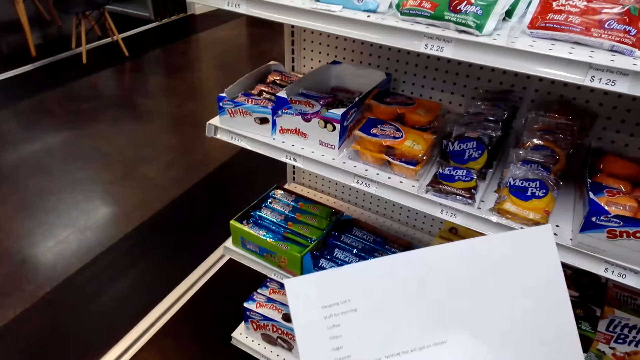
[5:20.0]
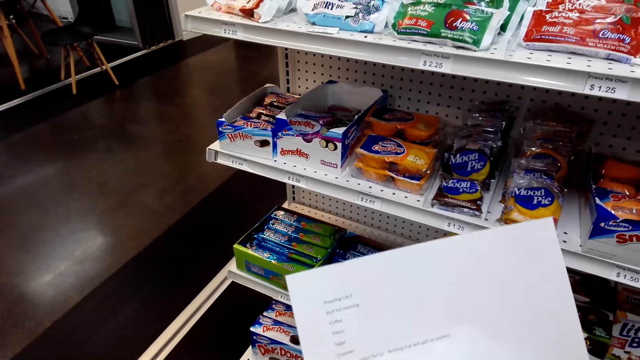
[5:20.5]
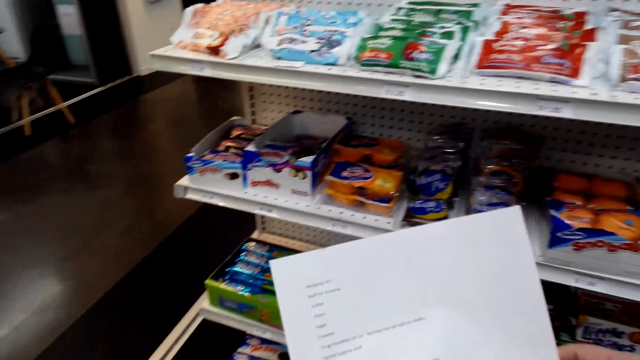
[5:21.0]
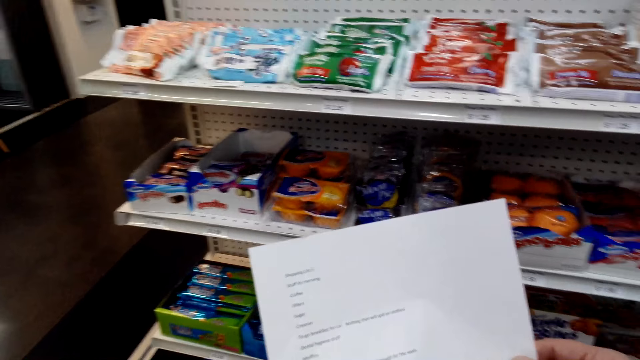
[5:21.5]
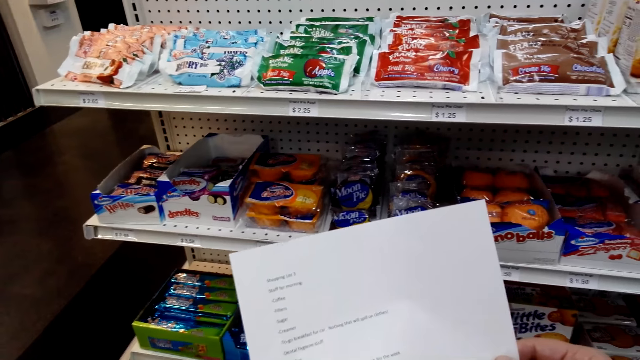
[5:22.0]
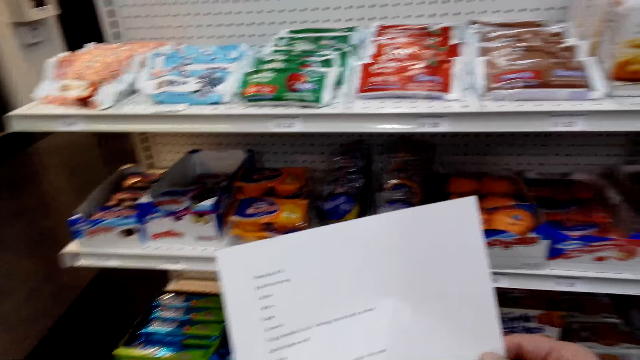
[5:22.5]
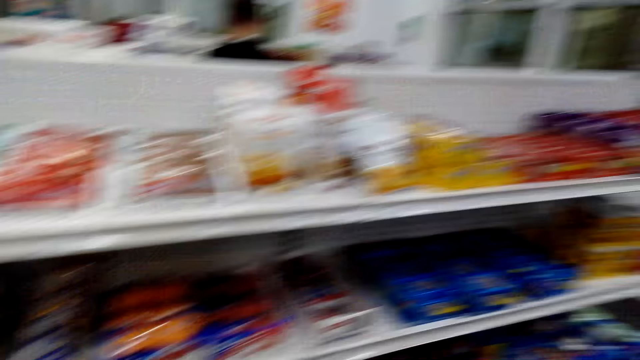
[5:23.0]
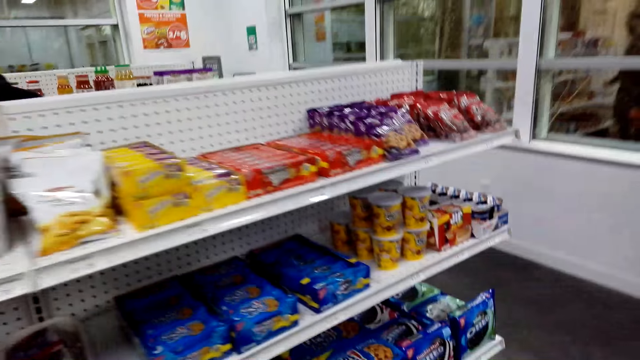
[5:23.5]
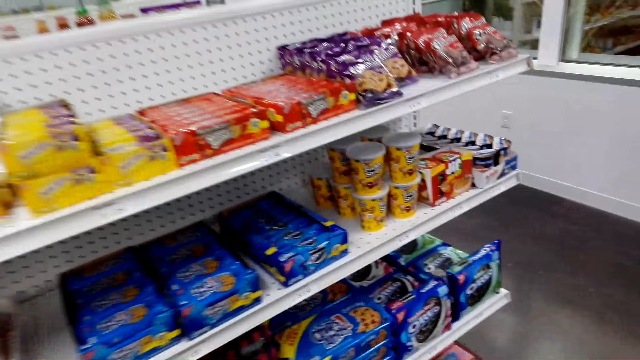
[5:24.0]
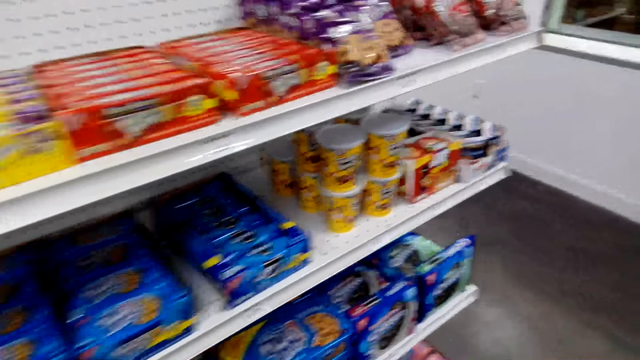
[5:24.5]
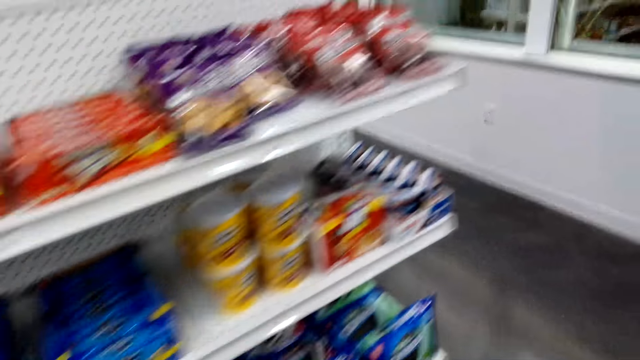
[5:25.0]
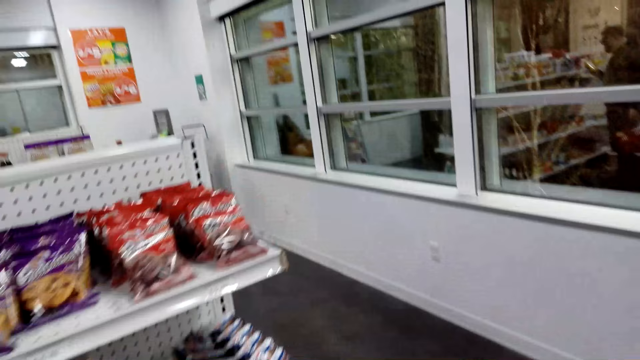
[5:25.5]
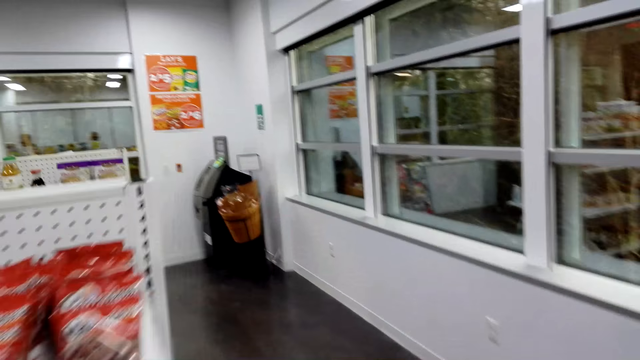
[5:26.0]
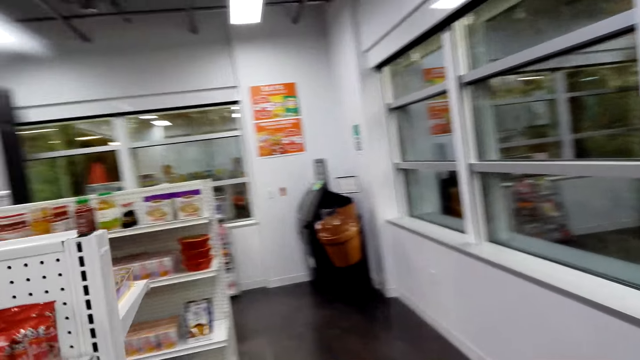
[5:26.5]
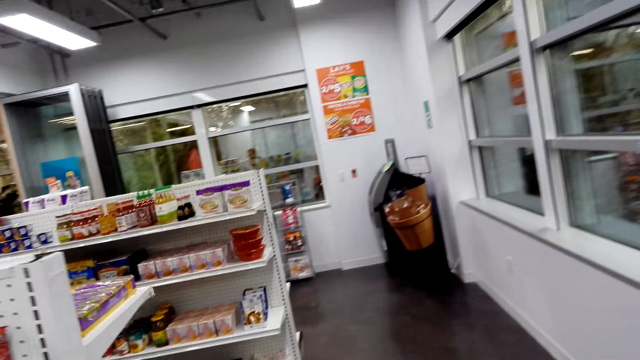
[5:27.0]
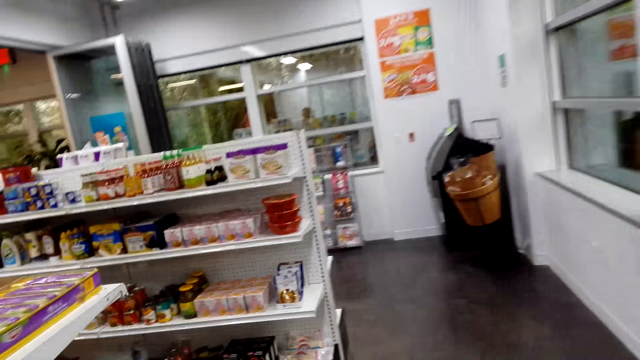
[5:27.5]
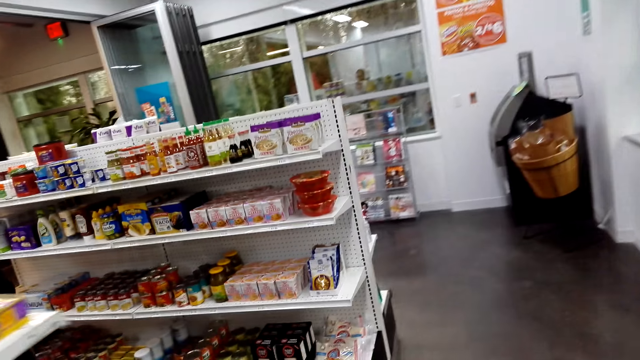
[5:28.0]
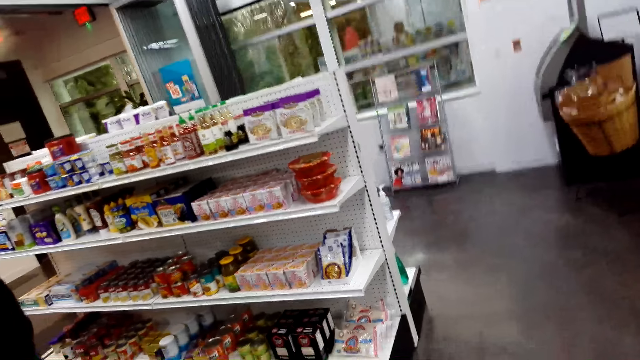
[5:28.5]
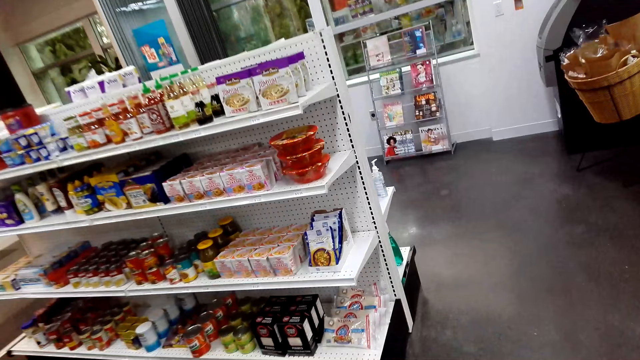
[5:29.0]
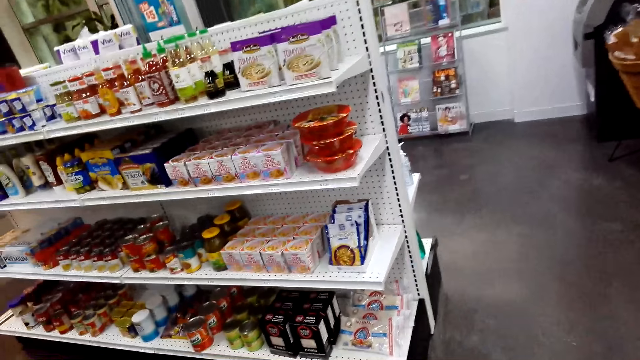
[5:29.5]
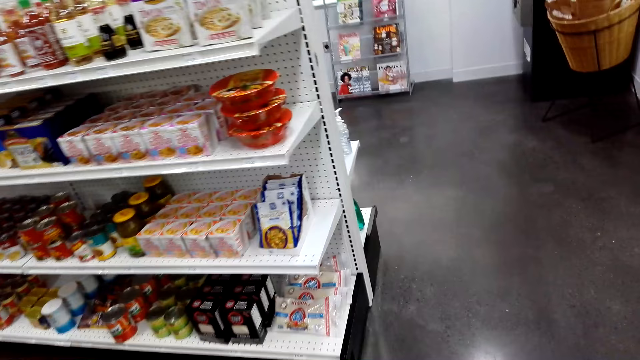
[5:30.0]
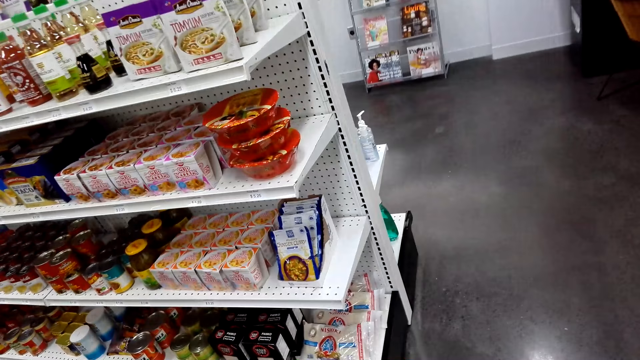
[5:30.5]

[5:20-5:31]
The camera wearer looks at the paper. They walk around the supermarket.

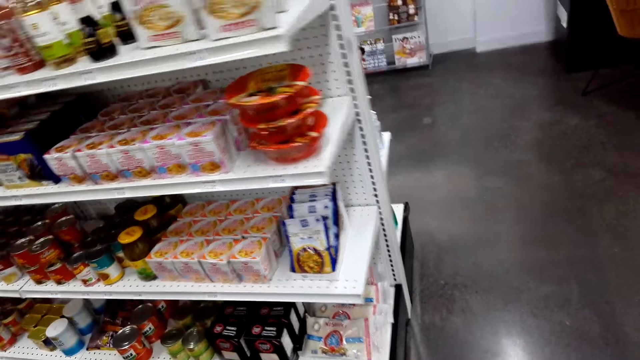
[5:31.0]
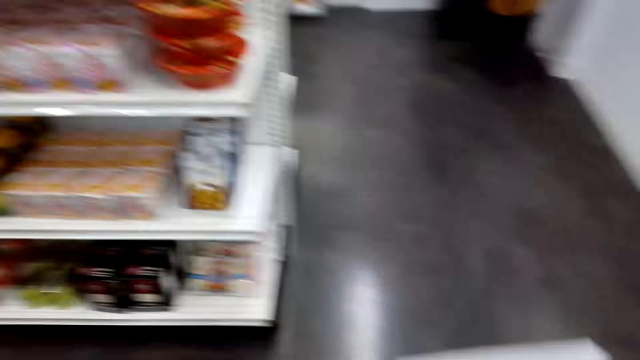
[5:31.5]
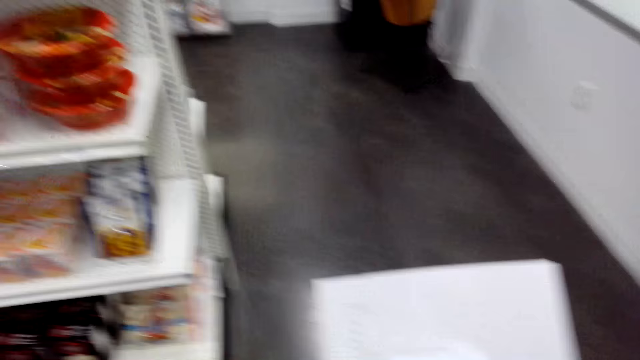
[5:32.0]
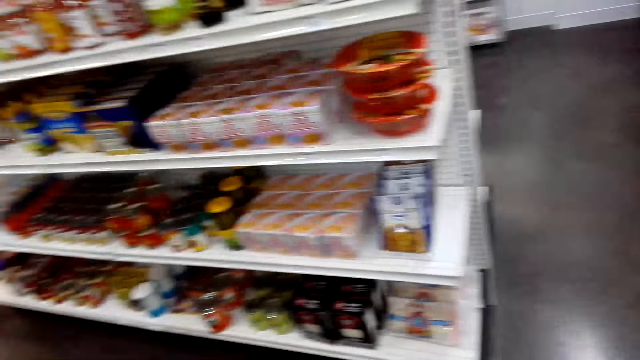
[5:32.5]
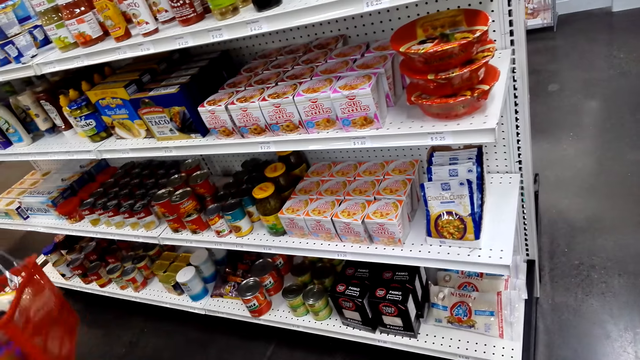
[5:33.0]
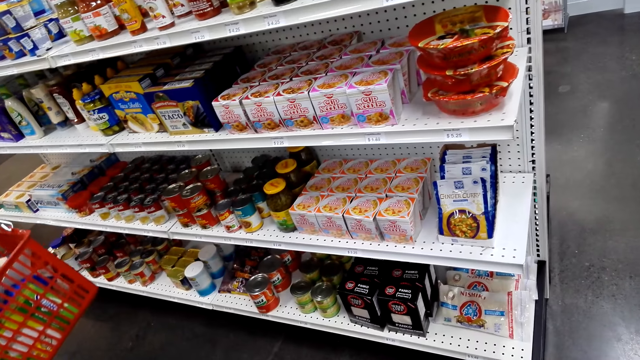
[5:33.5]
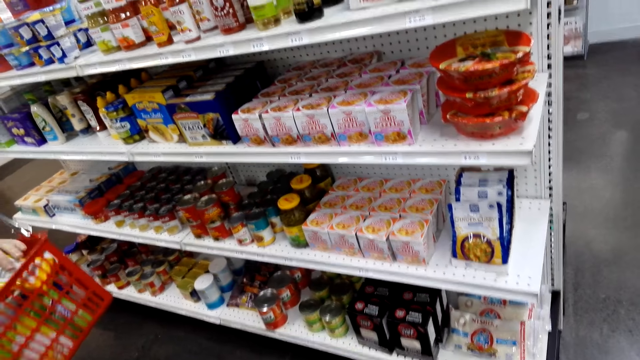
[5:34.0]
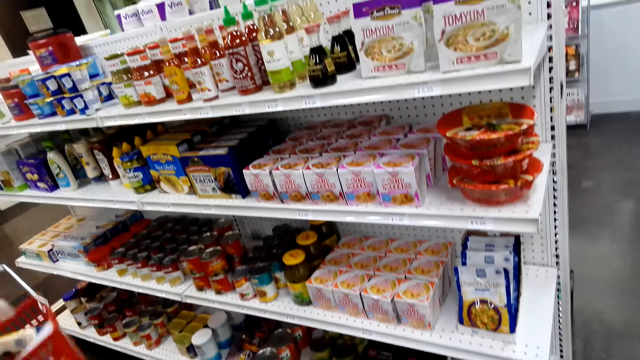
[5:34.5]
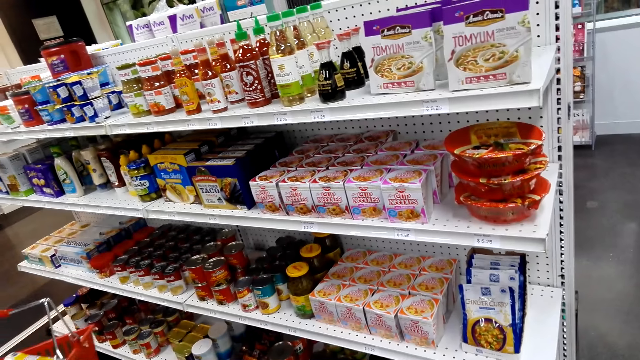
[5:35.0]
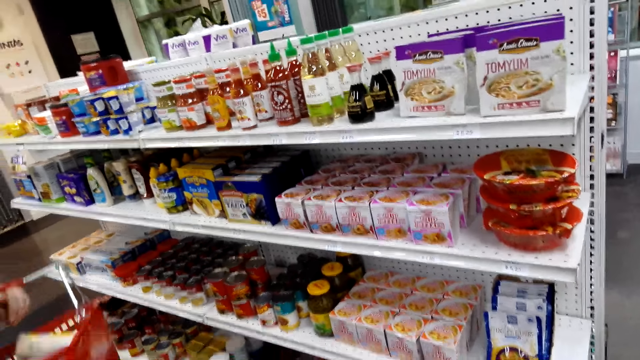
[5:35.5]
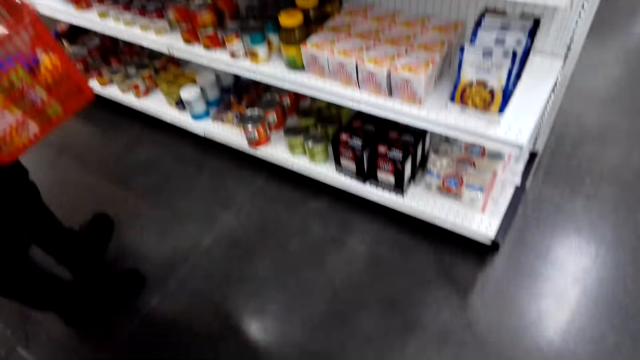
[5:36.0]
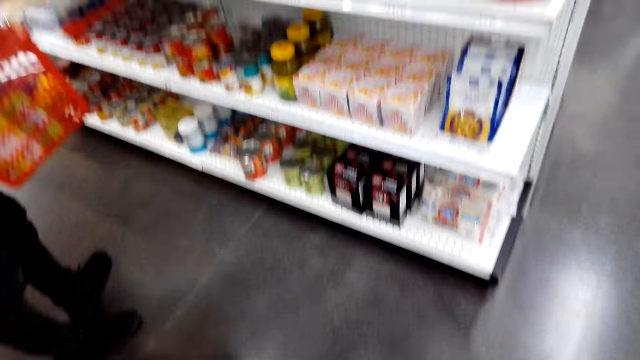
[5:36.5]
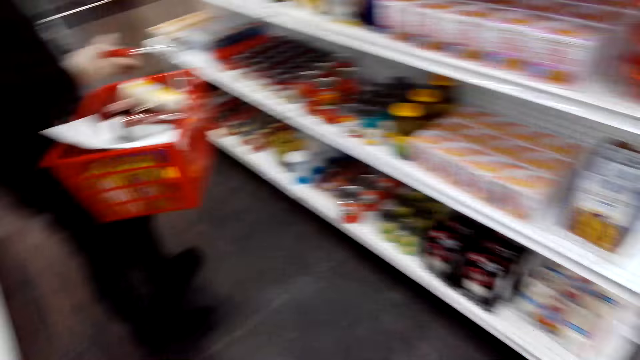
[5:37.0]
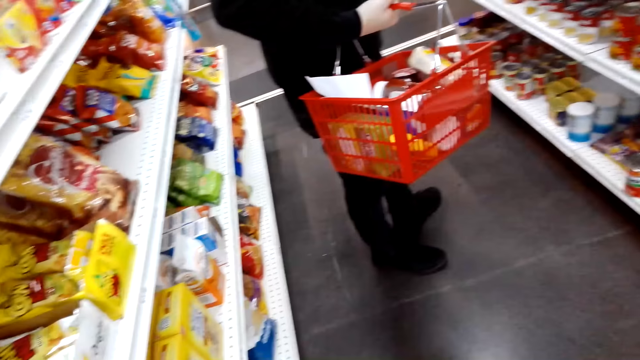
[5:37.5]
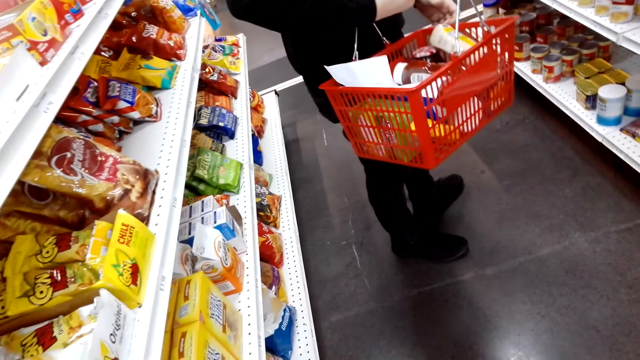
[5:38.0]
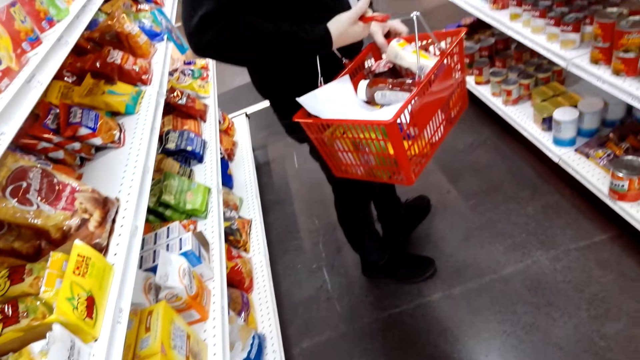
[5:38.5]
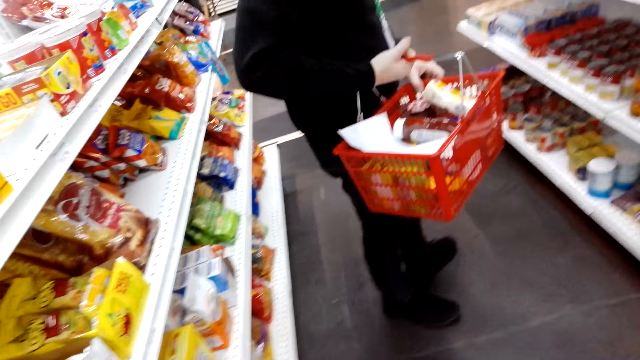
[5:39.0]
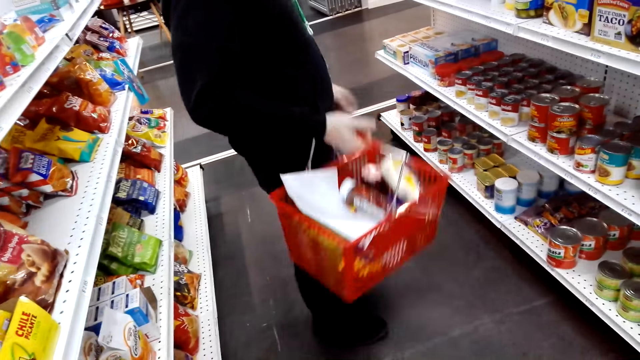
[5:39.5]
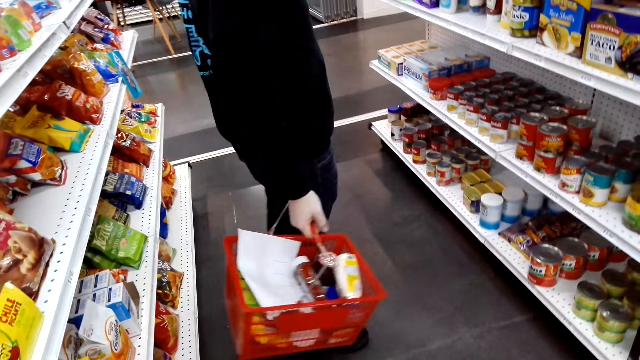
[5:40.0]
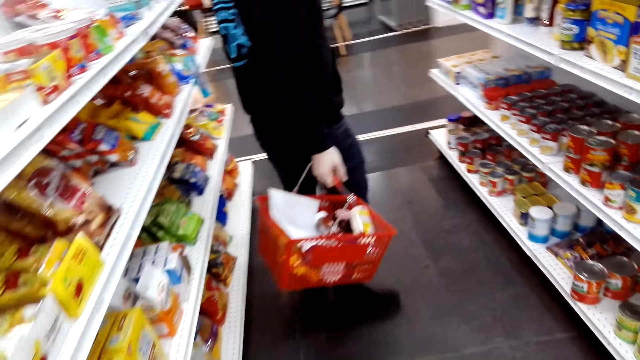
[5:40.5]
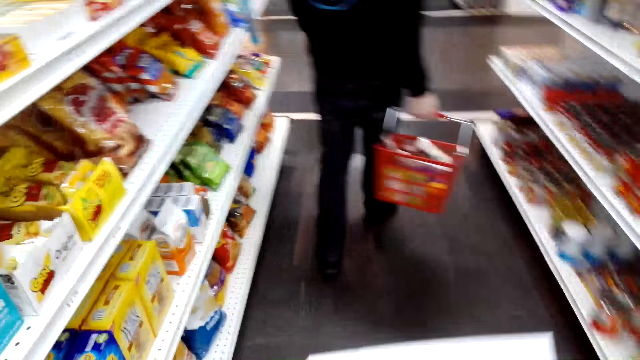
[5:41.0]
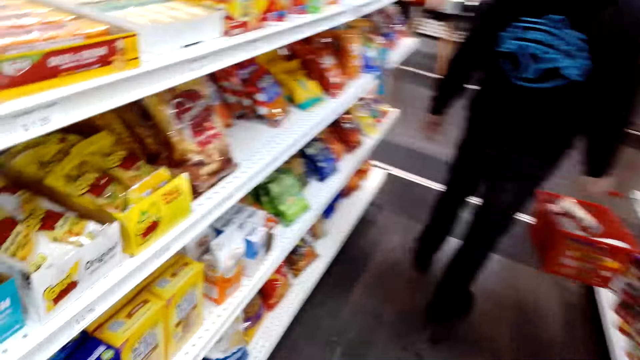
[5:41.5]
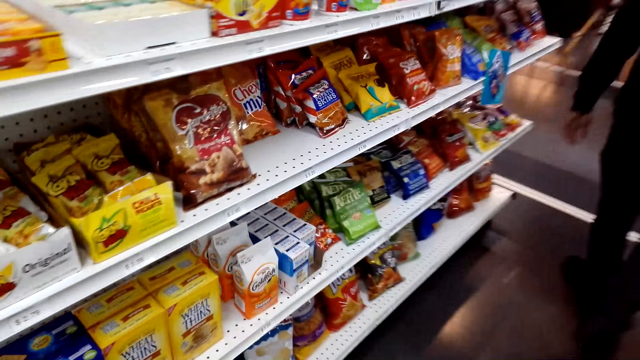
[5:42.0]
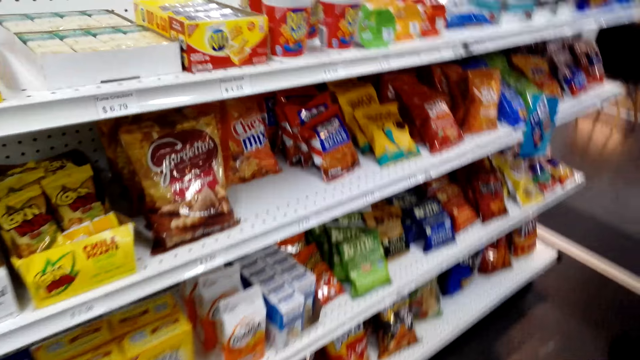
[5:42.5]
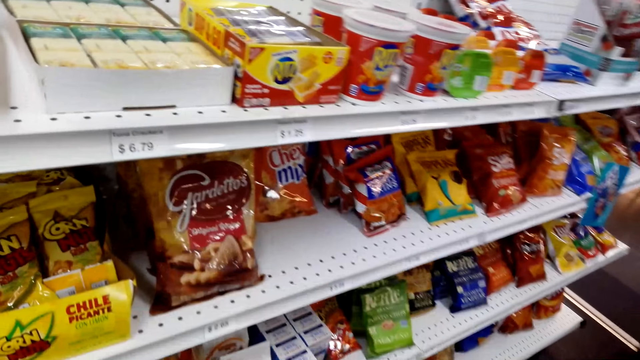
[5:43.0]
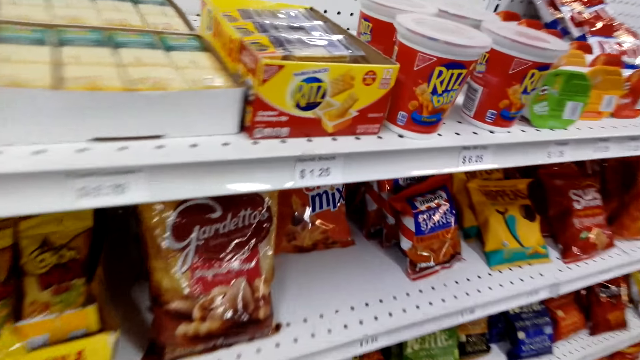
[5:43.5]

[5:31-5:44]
The camera wearer looks at the items on the shelves.
